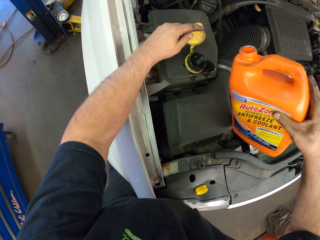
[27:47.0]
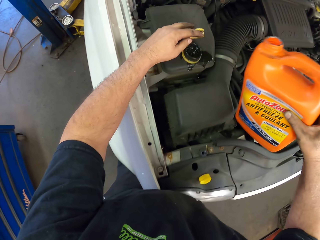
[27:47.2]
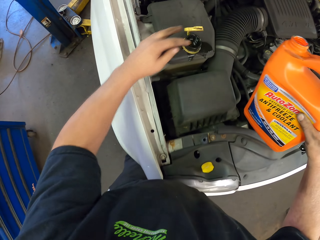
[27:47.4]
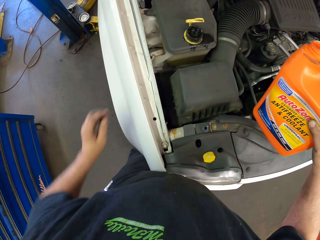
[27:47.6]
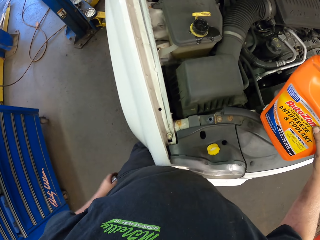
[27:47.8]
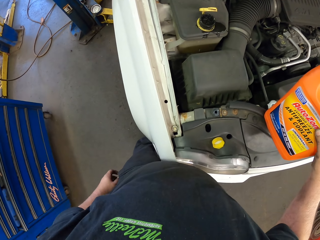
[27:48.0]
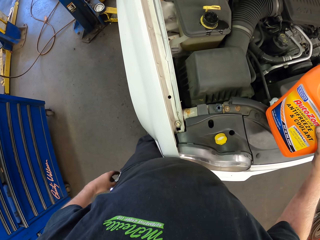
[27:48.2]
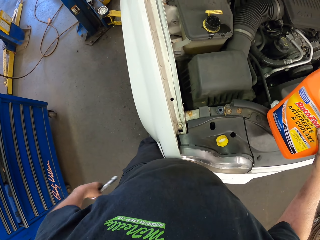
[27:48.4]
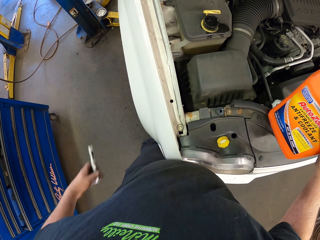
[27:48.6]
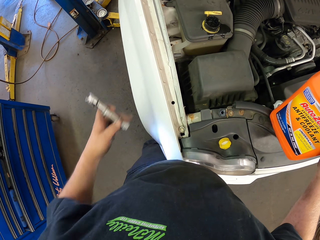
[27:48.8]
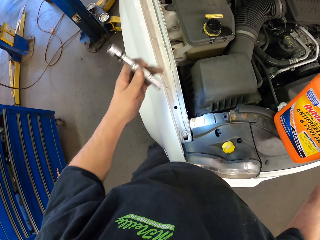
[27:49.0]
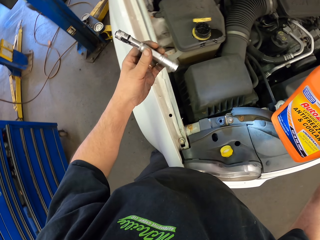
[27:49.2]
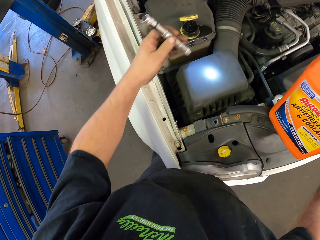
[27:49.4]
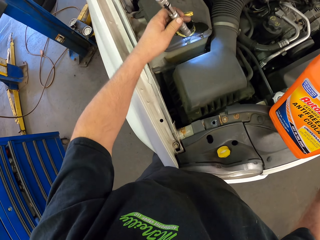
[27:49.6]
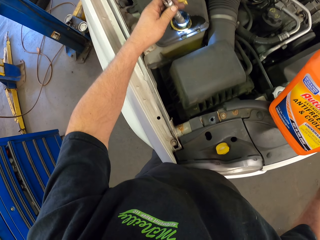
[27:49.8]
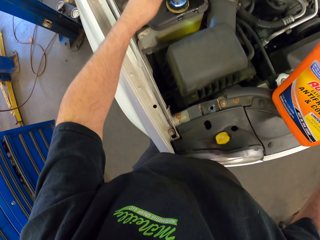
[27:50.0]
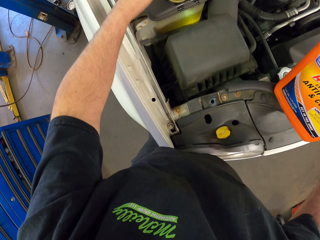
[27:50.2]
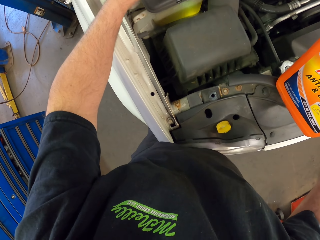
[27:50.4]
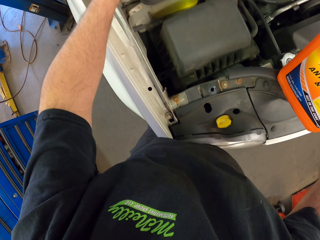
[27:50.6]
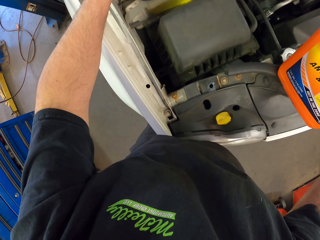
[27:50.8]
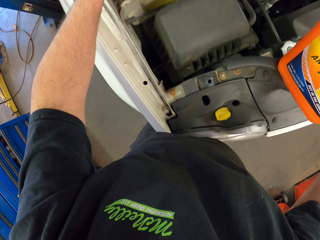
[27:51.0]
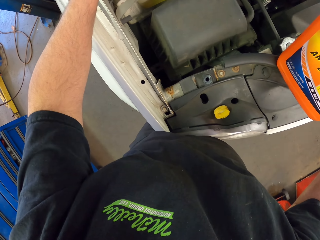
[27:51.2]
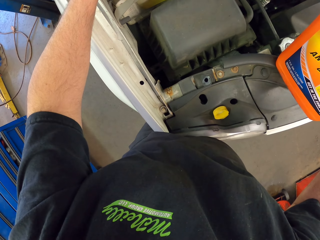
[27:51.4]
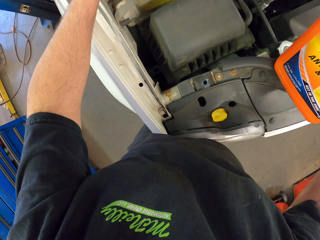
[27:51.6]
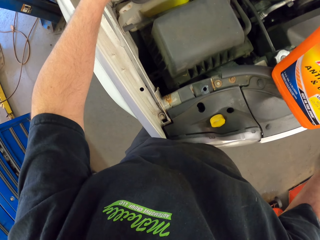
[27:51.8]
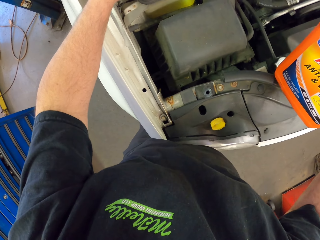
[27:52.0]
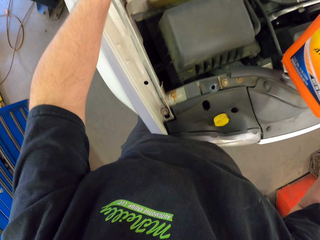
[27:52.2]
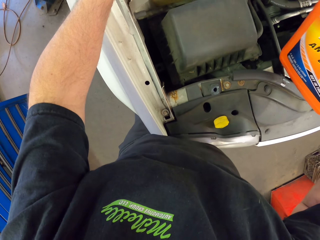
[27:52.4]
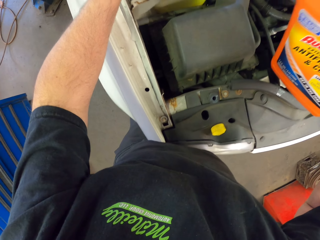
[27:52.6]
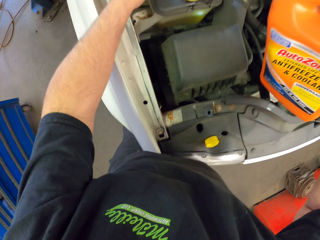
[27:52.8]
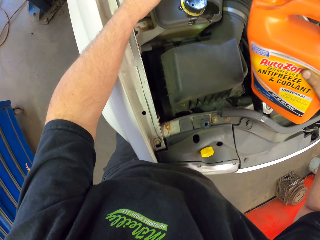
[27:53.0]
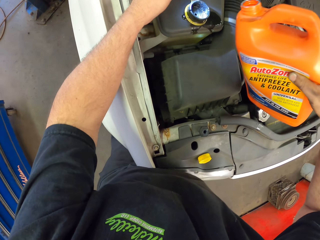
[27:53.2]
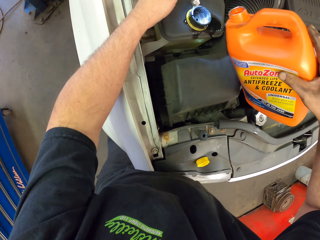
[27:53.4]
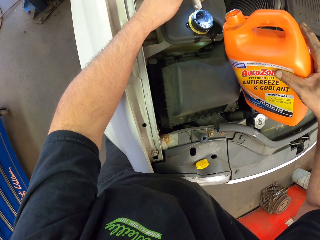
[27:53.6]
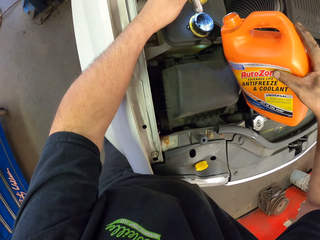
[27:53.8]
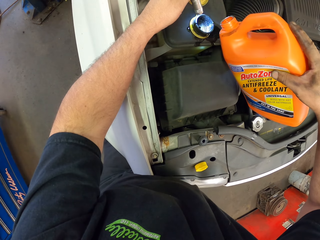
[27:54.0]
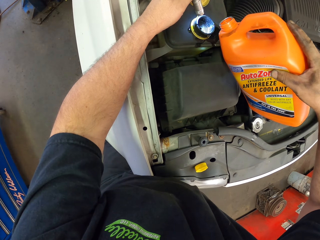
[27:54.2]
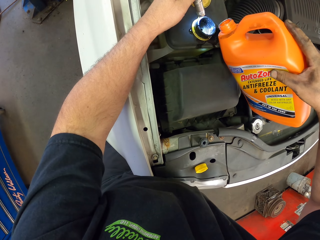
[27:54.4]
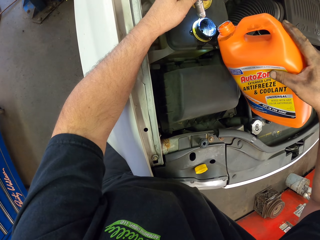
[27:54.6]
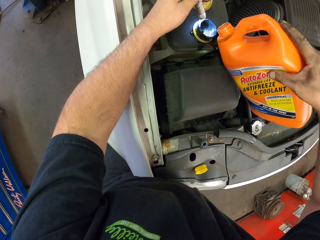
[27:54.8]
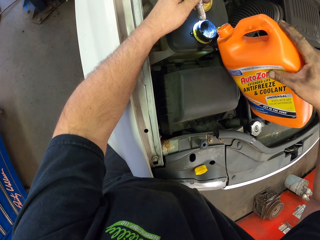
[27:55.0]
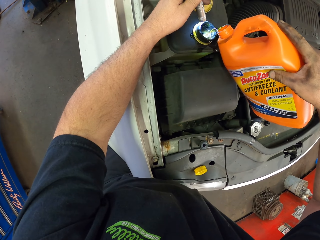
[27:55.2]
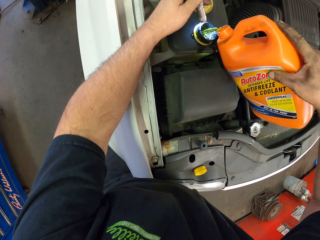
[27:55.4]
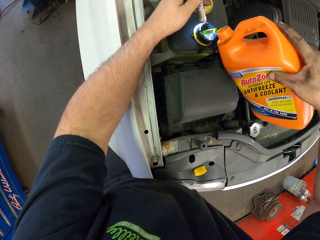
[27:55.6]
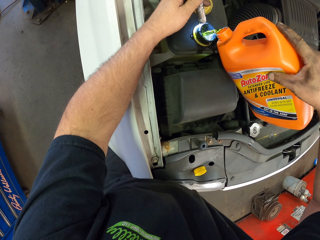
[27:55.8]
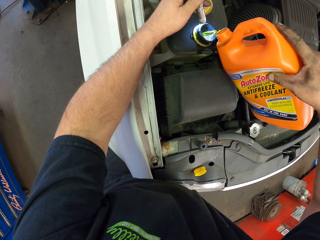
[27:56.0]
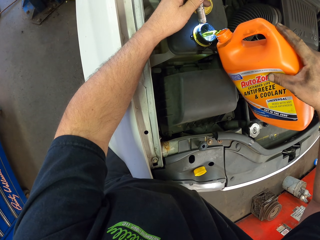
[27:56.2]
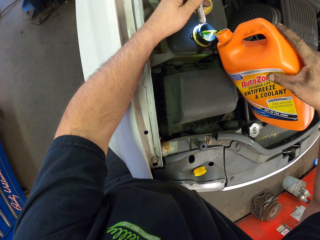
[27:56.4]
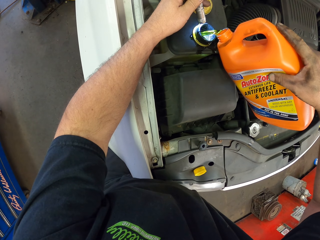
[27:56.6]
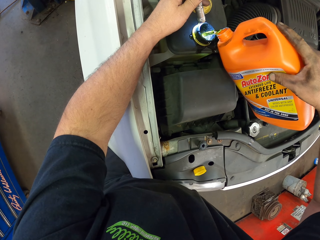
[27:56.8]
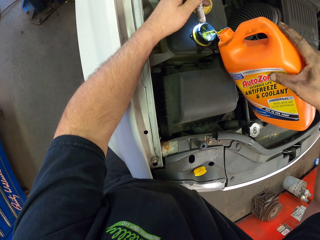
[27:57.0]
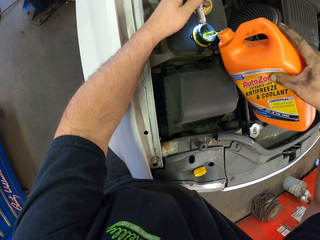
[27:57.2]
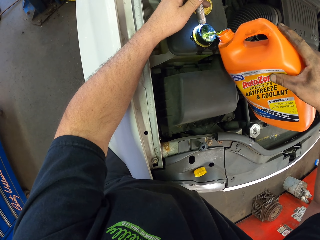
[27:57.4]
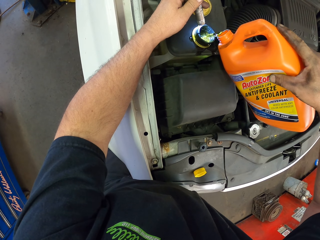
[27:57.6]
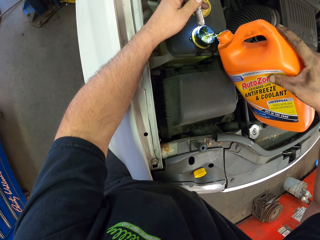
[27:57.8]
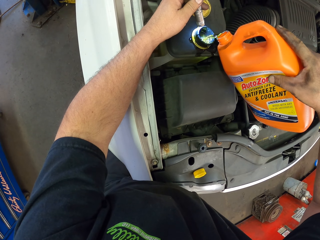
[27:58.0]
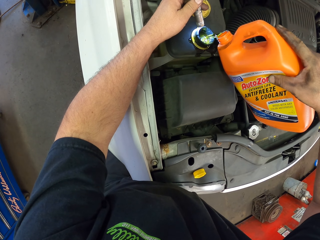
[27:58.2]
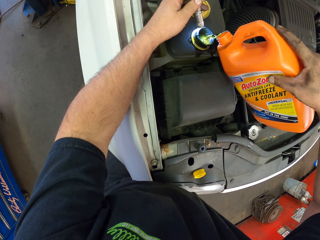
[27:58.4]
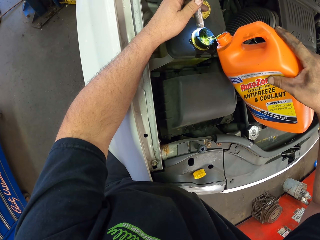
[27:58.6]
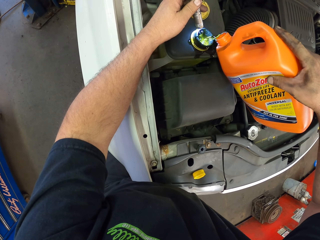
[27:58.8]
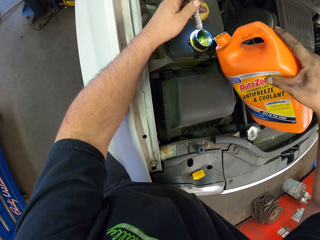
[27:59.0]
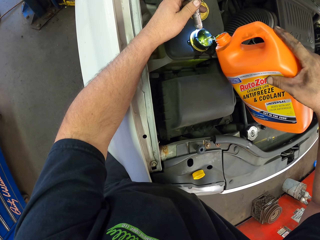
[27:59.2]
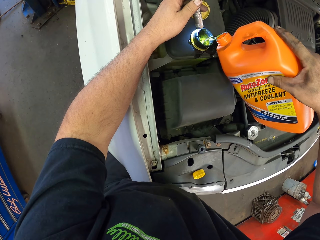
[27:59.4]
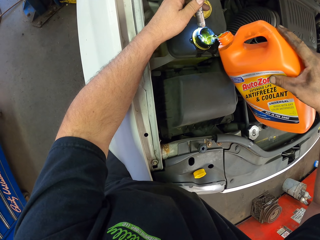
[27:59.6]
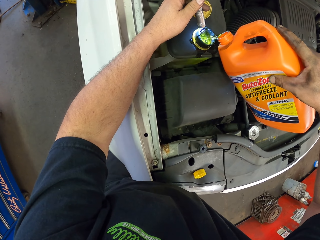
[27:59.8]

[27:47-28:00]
The camera wearer removes a torch from the pocket. They use the torch light to see inside the engine. They light on the coolant level sensor. They pour the antifreeze and coolant in the coolant level sensor.

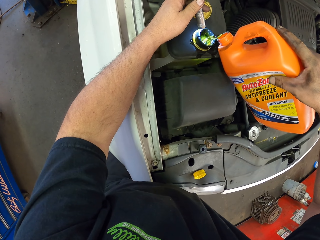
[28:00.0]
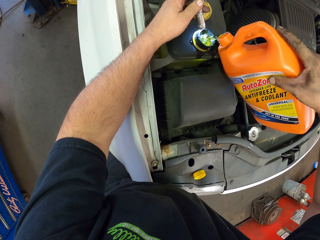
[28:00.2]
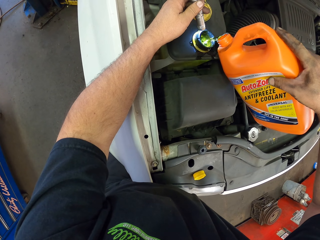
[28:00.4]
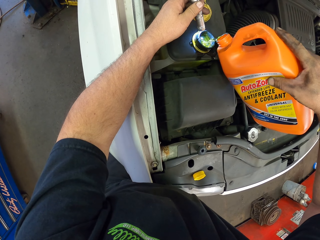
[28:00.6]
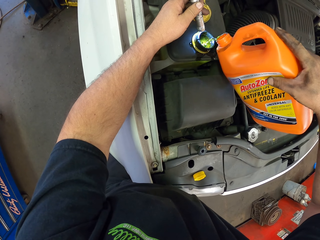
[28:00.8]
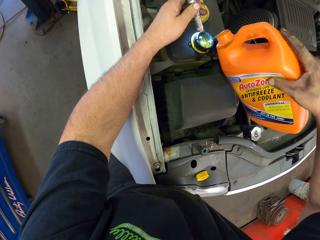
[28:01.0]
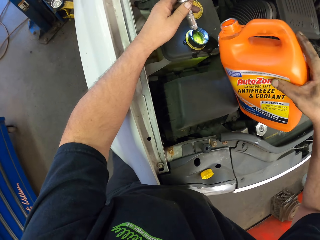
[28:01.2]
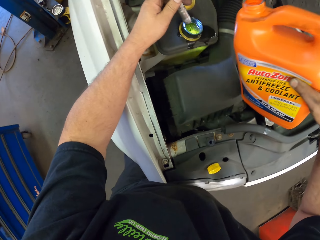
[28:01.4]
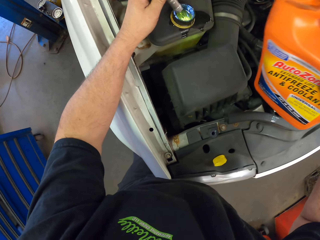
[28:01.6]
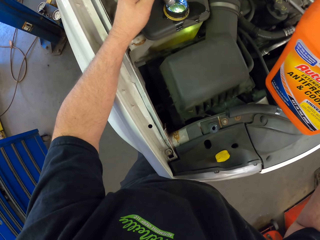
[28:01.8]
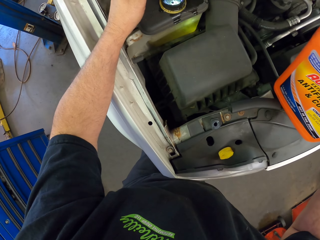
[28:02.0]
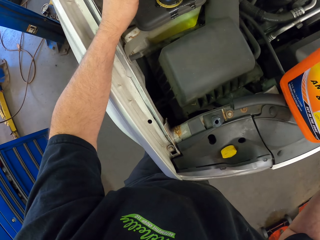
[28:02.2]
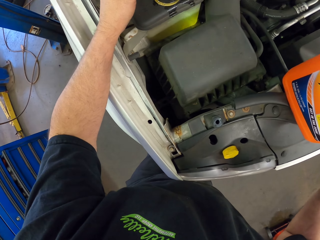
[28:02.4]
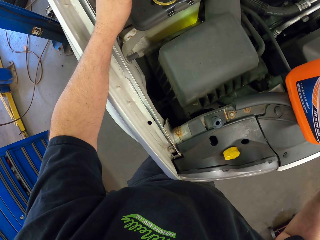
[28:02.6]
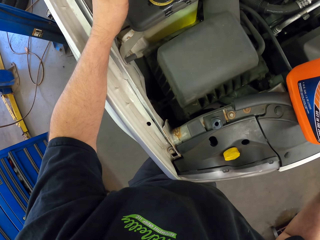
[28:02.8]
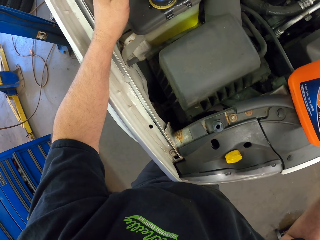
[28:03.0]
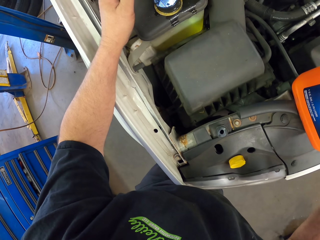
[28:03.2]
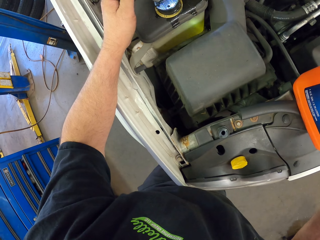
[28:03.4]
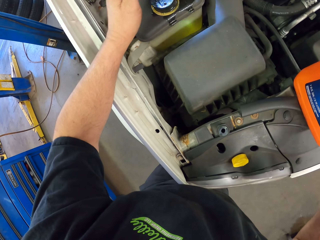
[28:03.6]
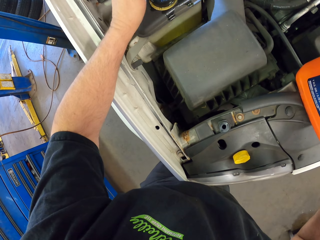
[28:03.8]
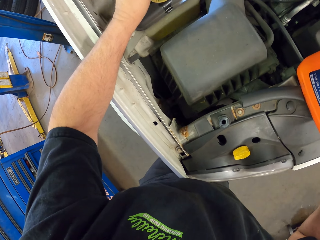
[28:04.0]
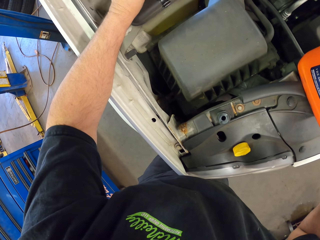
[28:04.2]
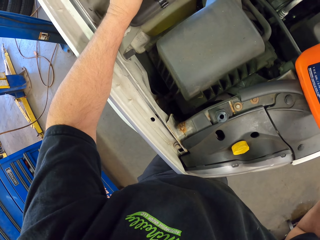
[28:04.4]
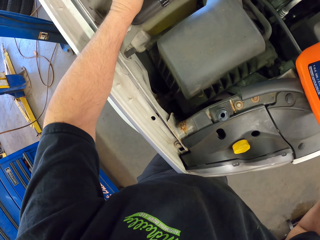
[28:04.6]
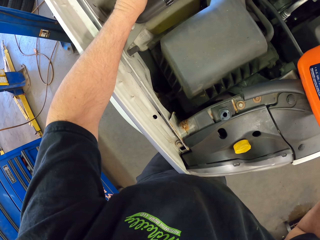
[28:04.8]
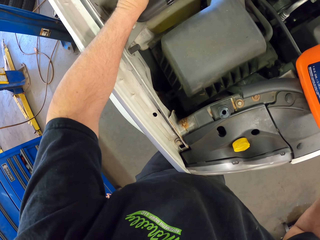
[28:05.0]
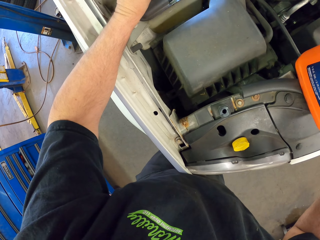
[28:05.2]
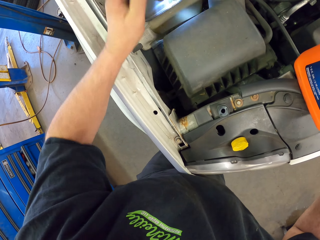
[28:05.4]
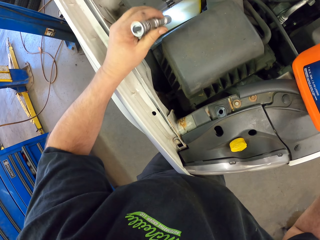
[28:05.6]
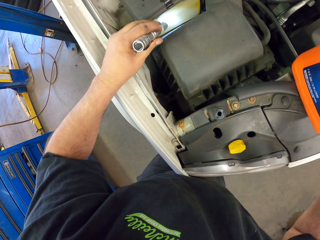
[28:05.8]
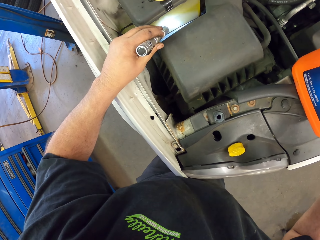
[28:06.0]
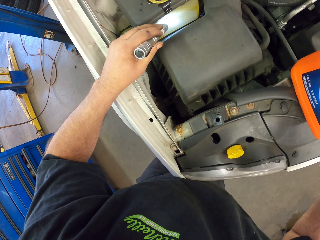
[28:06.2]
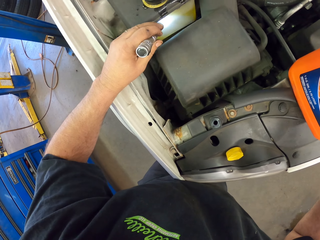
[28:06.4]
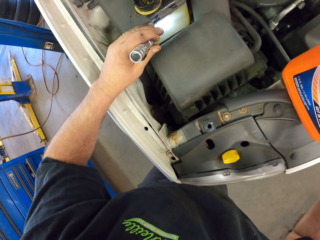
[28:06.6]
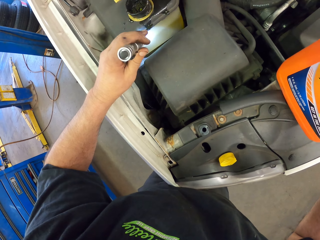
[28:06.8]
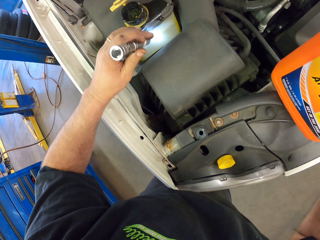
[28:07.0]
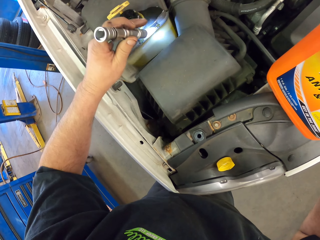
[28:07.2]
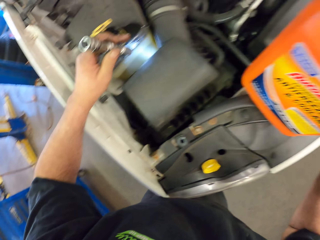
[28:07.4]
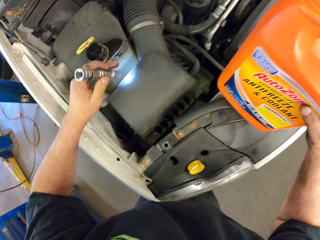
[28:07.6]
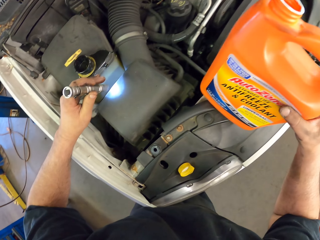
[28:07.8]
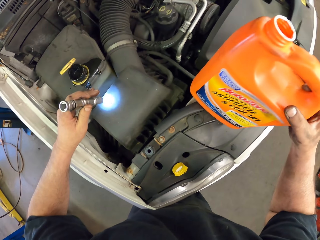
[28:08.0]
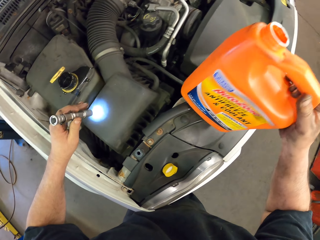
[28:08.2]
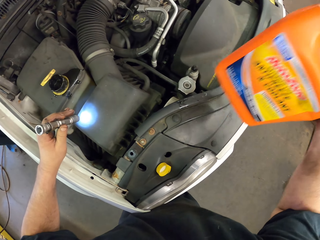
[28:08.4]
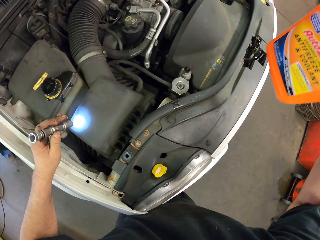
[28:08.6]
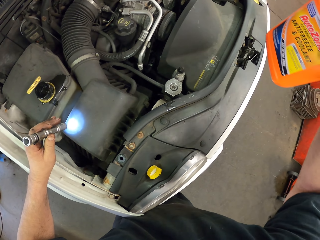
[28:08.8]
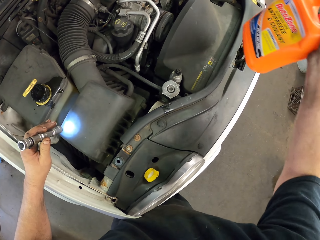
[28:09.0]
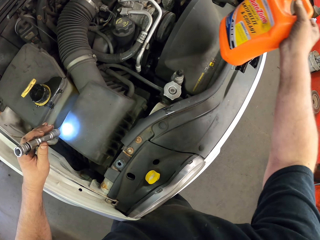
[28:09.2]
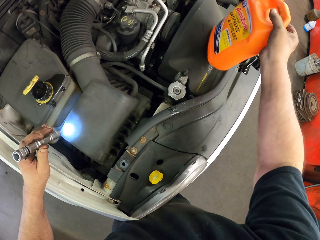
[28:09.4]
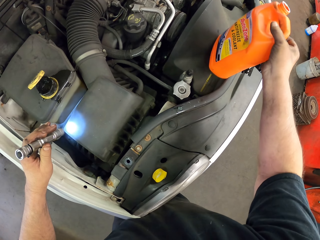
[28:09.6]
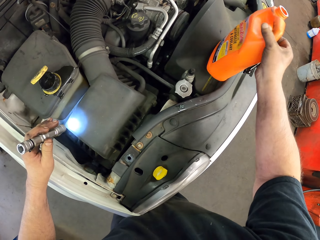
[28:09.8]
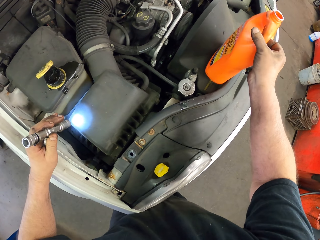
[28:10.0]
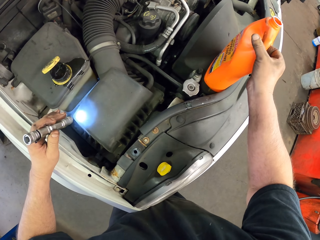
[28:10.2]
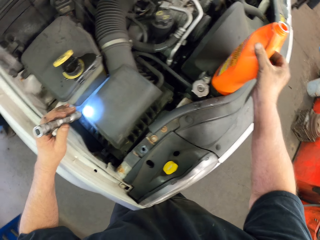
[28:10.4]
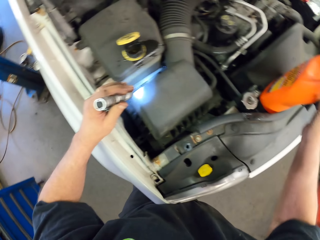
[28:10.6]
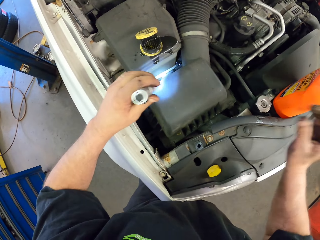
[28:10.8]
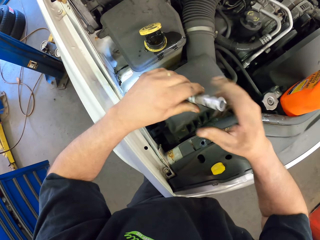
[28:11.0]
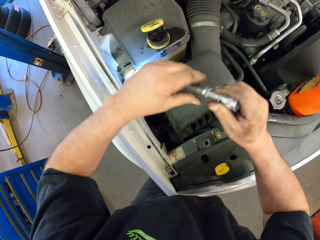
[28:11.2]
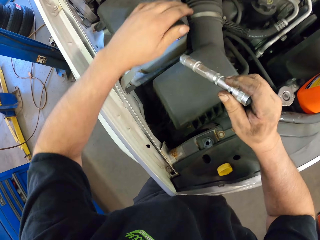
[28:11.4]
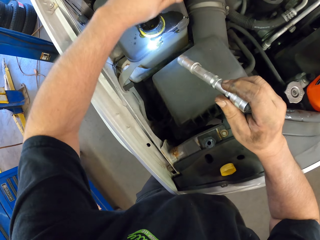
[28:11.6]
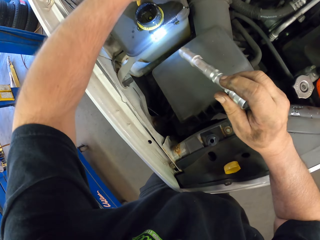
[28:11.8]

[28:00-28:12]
The camera wearer puts down the engine oil bottle.
